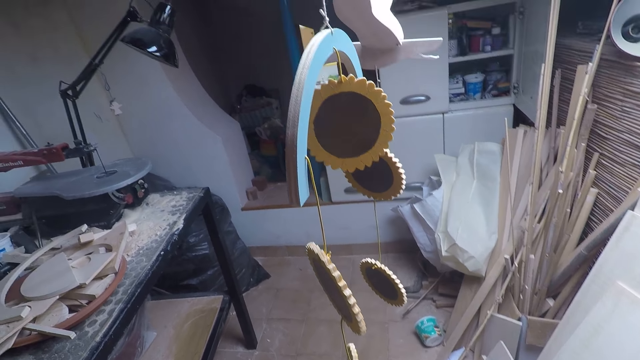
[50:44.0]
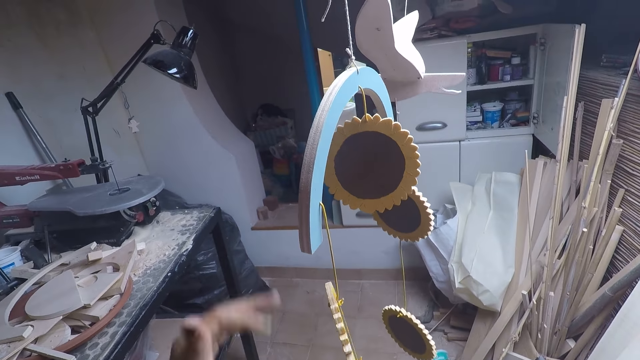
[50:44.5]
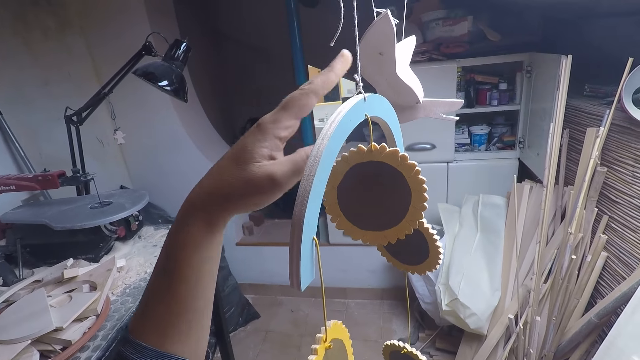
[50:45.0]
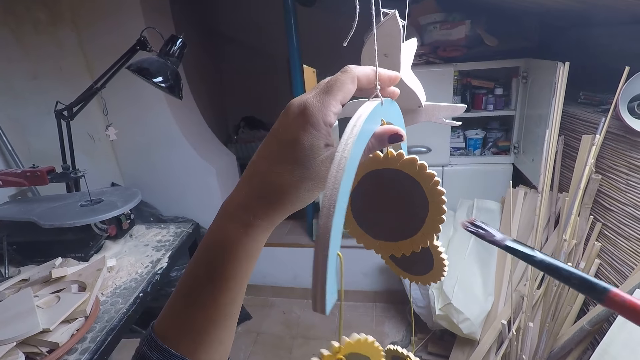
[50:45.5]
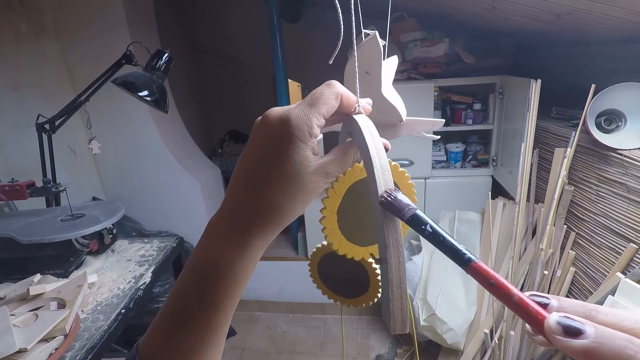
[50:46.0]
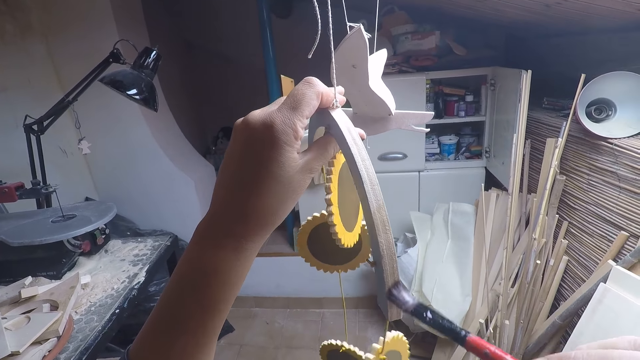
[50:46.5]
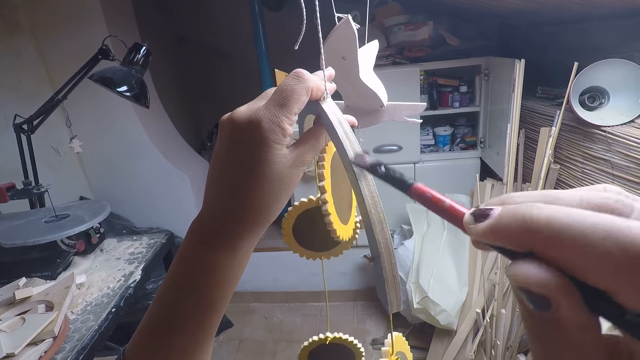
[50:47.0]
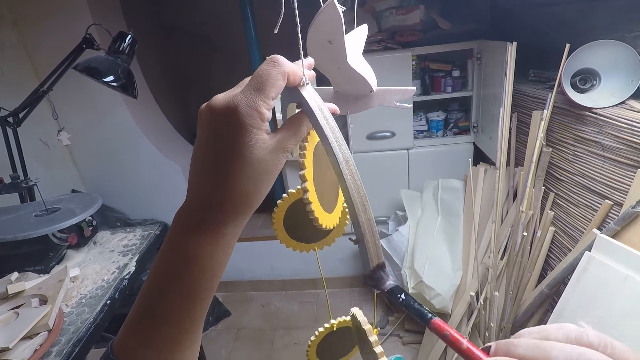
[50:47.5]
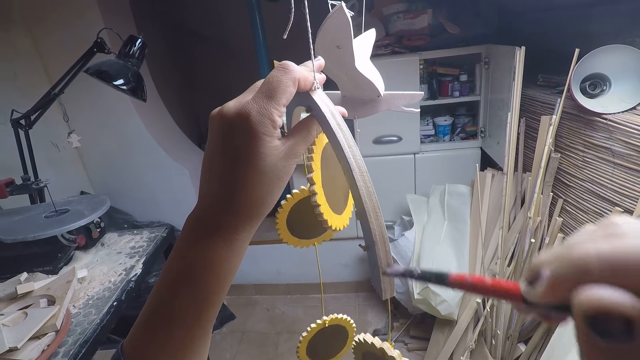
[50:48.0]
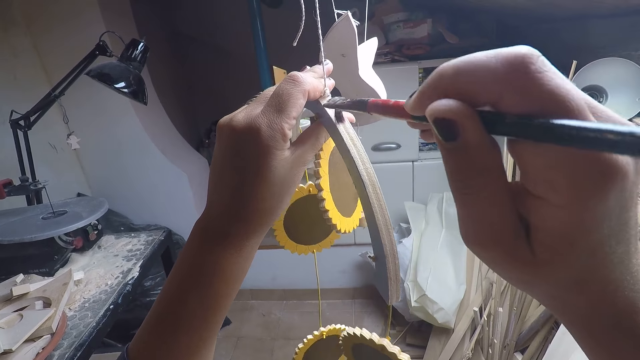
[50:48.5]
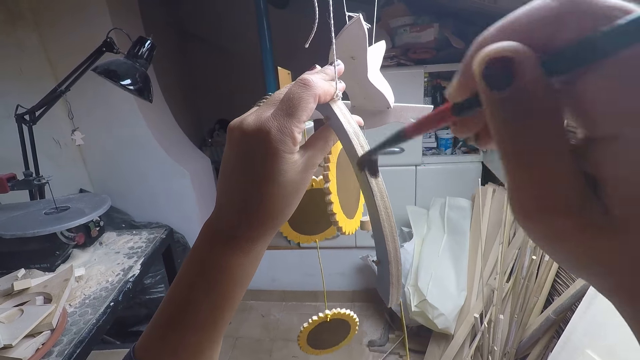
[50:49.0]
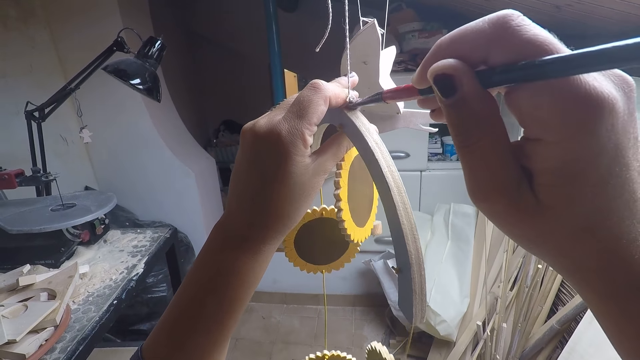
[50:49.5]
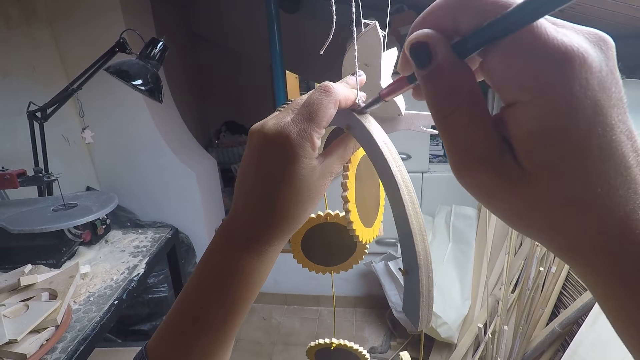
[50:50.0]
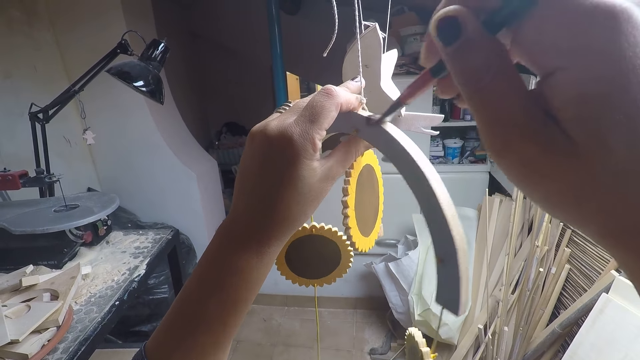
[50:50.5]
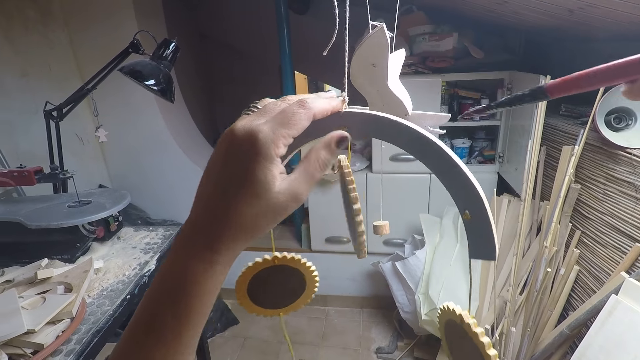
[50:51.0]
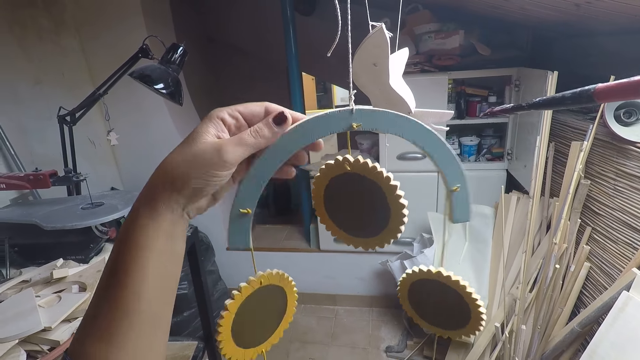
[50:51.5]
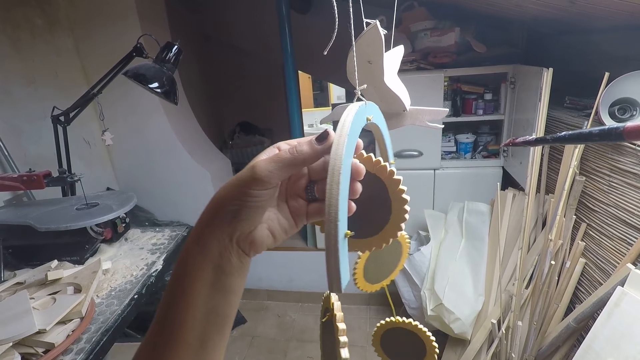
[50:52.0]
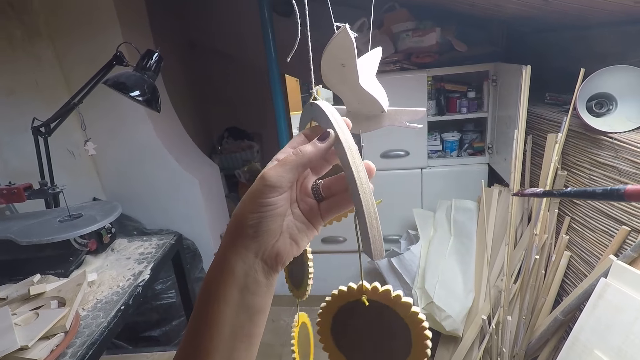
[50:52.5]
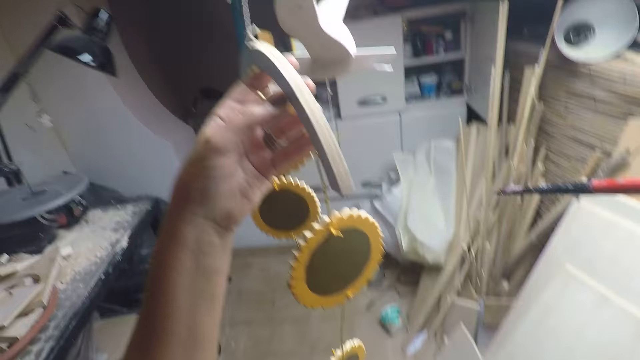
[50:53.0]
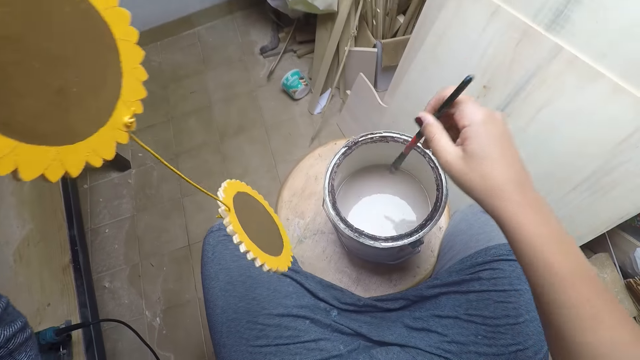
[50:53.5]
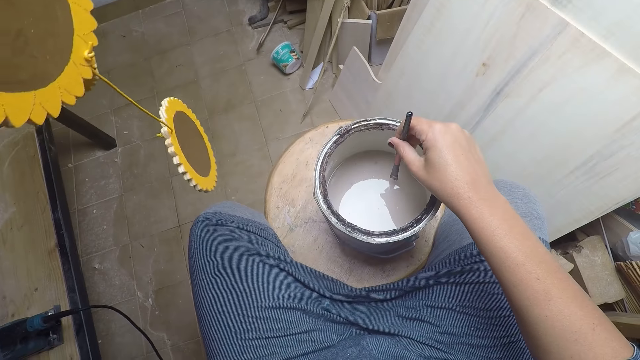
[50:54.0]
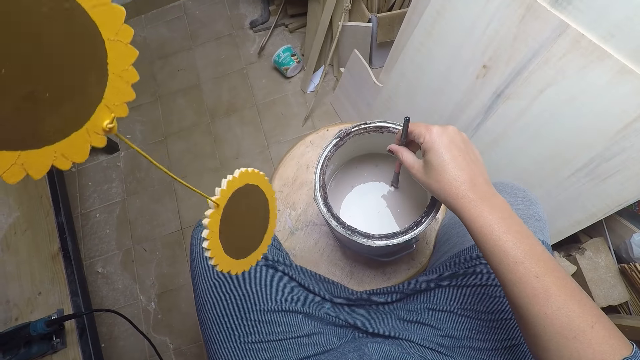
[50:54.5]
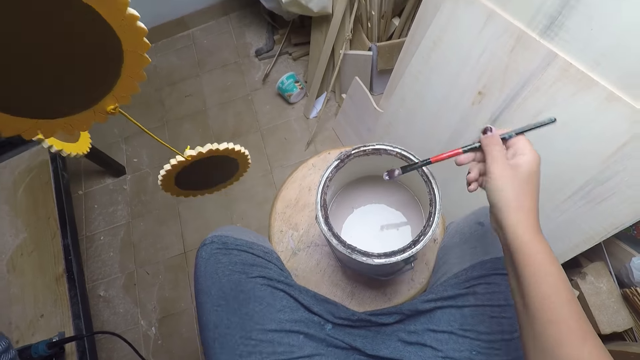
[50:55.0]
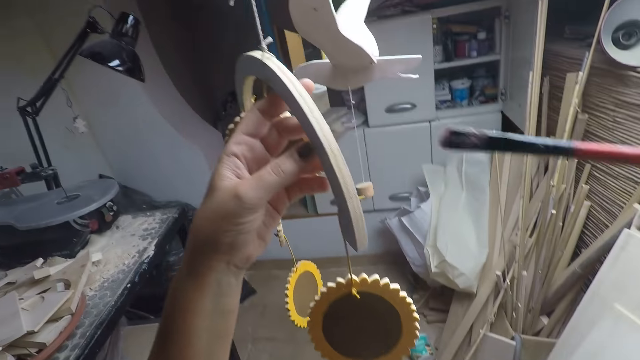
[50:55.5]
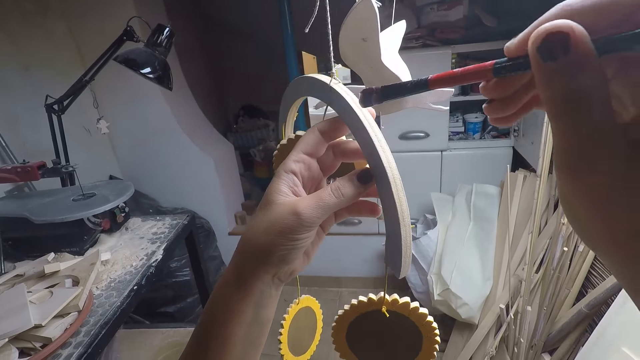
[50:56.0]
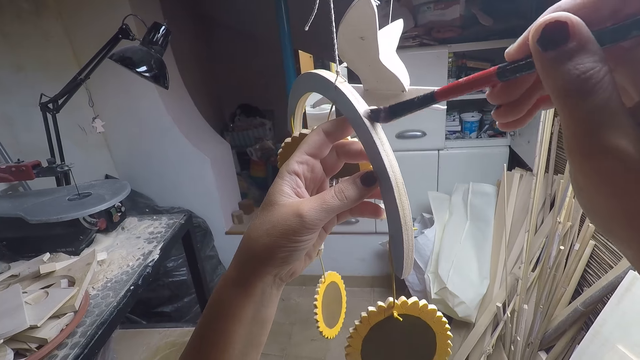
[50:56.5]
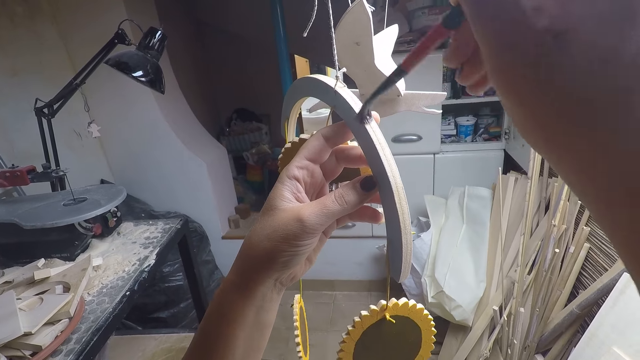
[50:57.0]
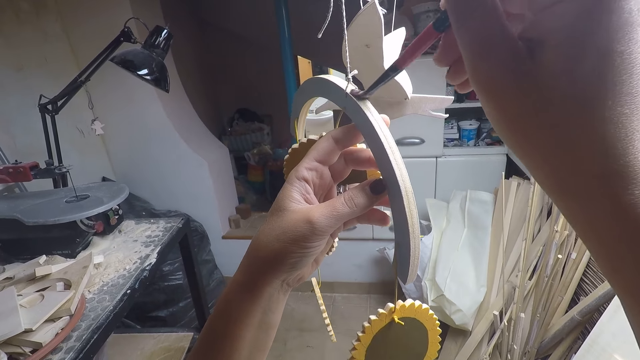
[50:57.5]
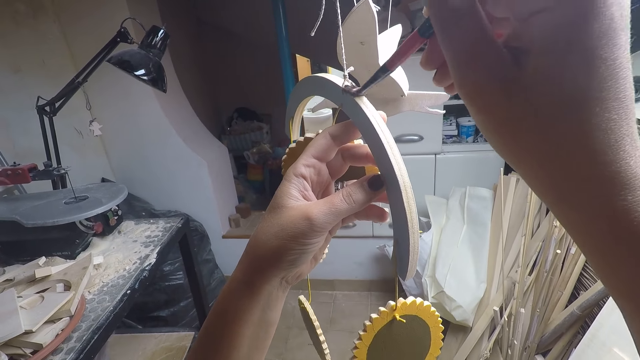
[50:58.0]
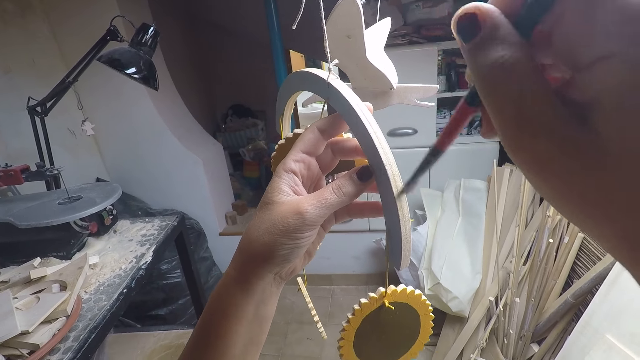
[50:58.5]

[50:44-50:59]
The camera wearer holds an artwork with his left hand. He paints the artwork in his left hand with the paintbrush in his right hand. He looks at something. He takes paint from the paint bucket on the stool with the paintbrush in his right hand. He removes the paintbrush from the tin. He paints the artwork in his left hand with the paintbrush in his right hand.

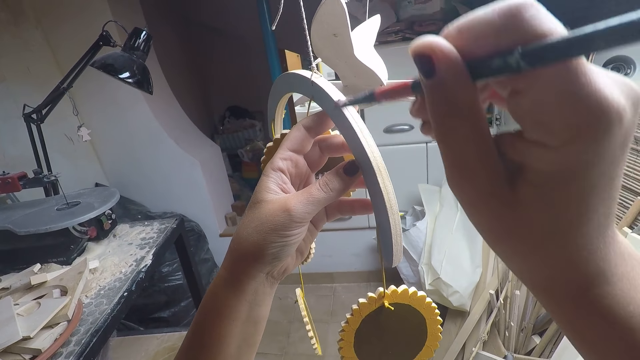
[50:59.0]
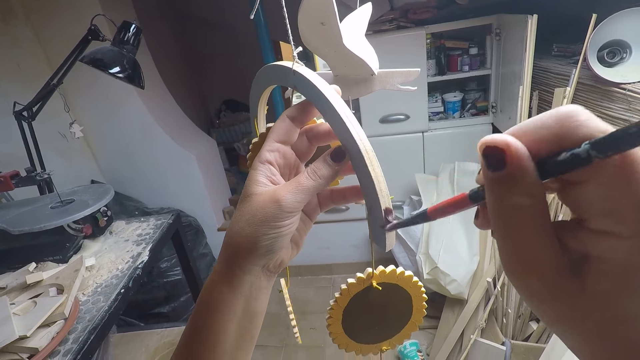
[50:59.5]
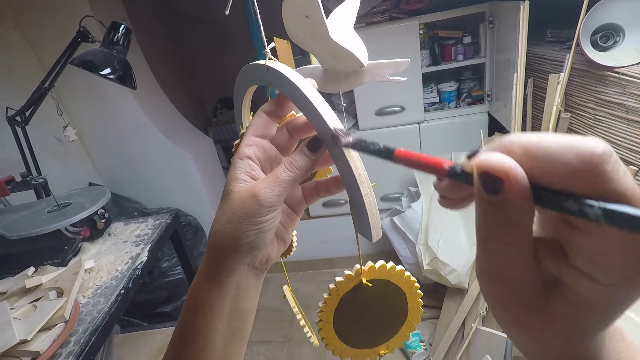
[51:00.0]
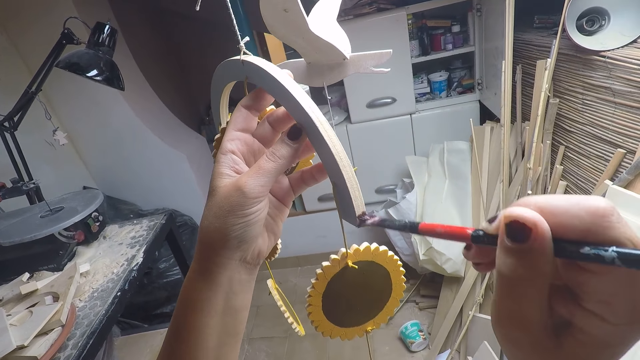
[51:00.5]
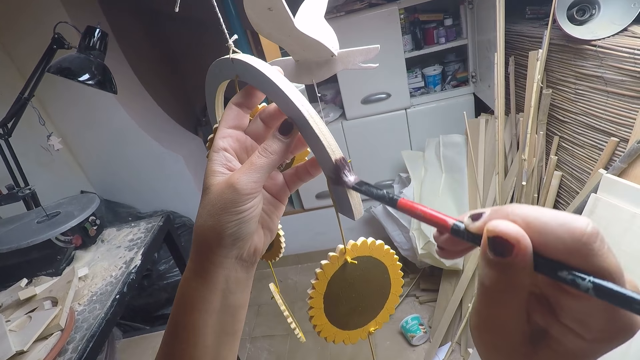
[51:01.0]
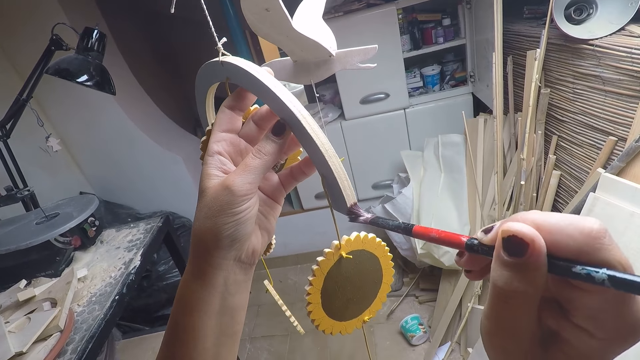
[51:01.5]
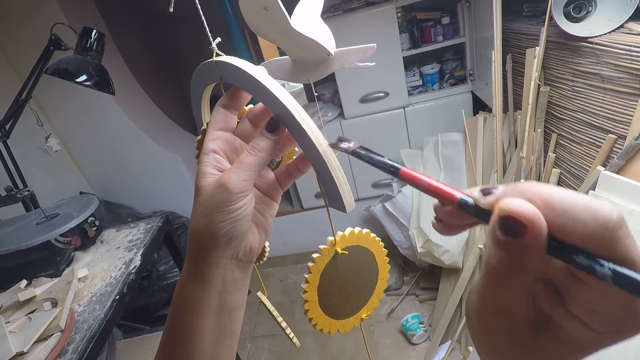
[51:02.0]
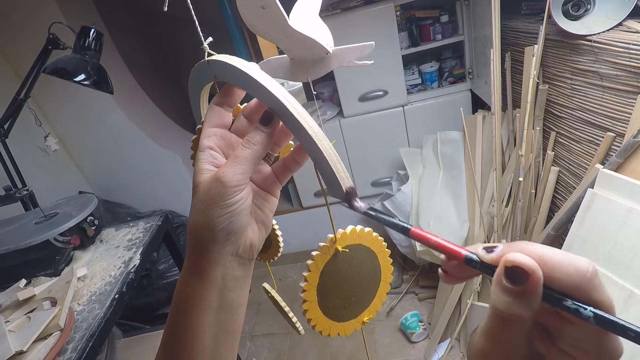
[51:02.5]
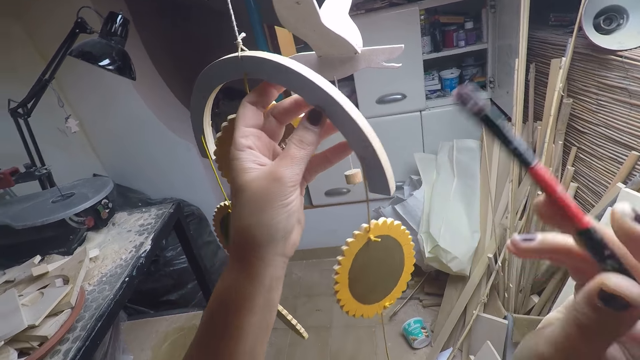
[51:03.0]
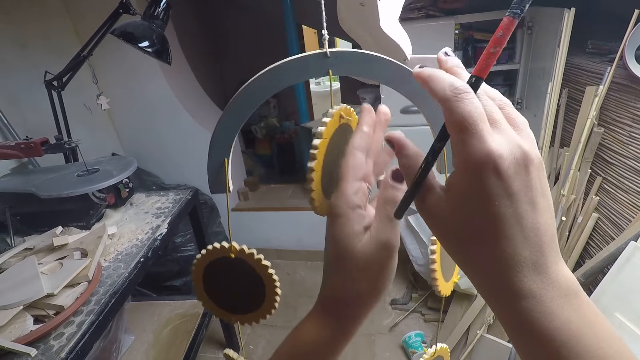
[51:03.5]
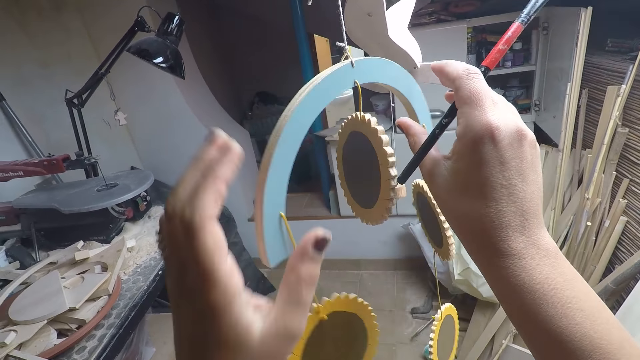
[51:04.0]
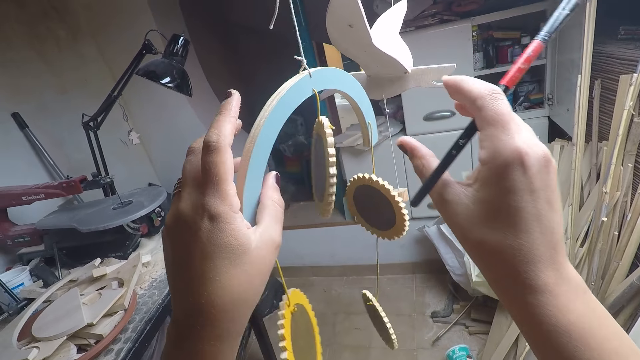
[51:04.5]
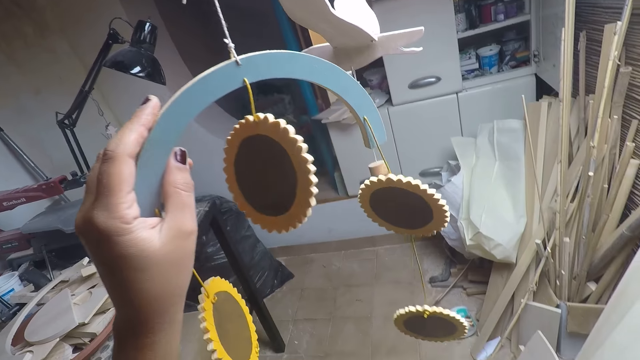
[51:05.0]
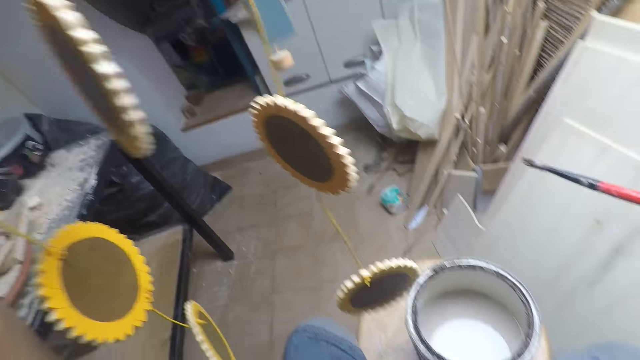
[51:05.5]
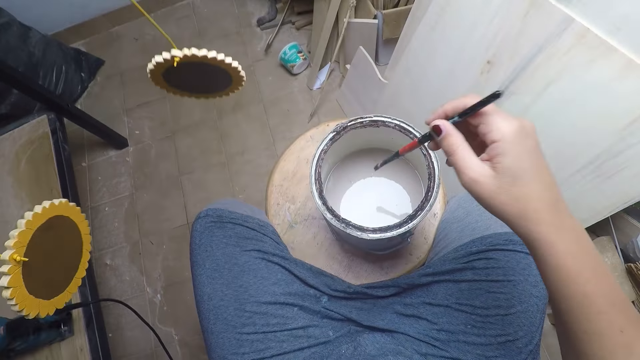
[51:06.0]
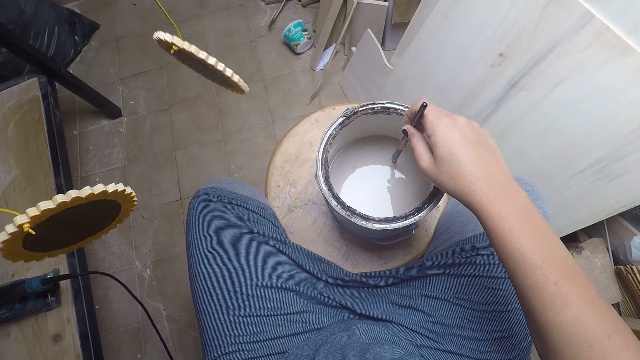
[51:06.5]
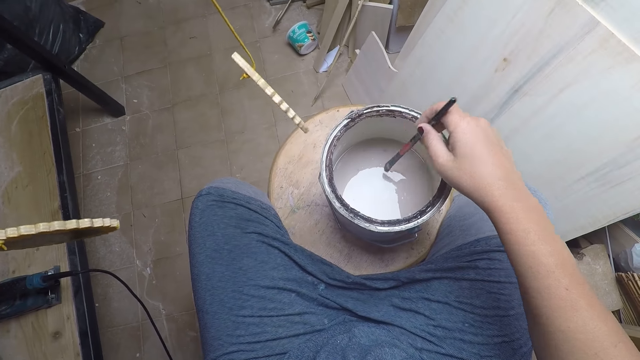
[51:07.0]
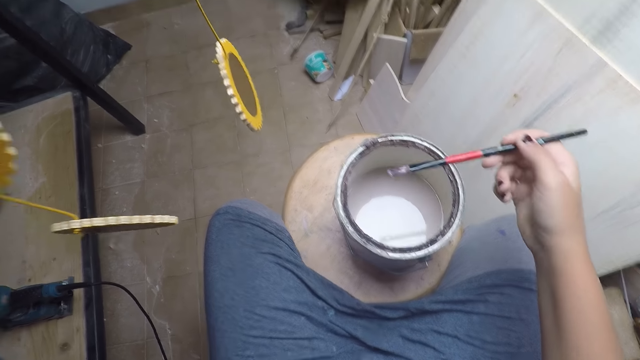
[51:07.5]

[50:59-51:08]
The camera wearer looks at something. He removes his left hand from the artwork. He holds the artwork with his left hand. He takes paint from the paint bucket on the stool with the paintbrush in his right hand.
